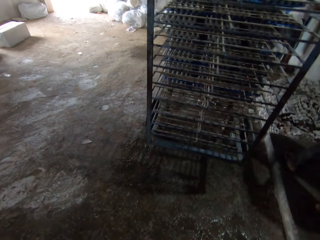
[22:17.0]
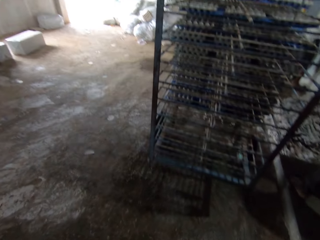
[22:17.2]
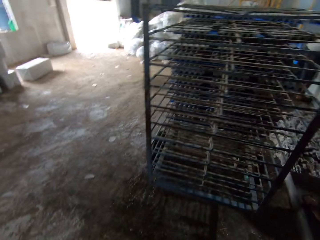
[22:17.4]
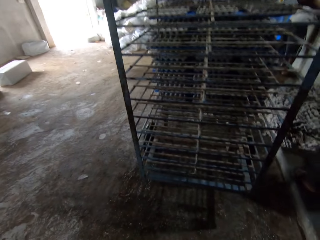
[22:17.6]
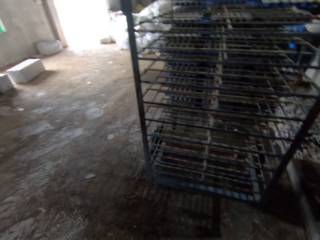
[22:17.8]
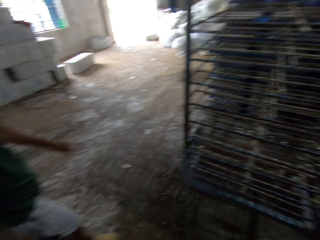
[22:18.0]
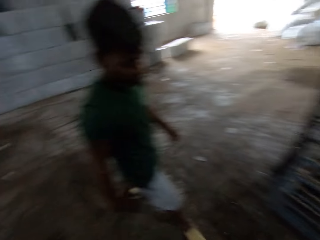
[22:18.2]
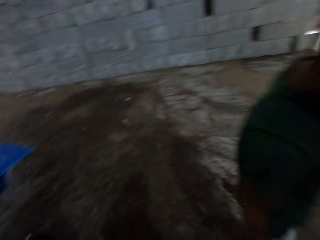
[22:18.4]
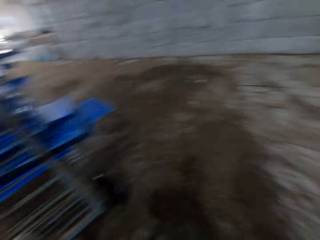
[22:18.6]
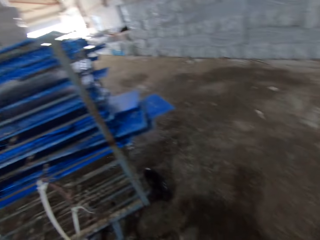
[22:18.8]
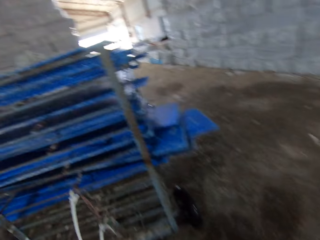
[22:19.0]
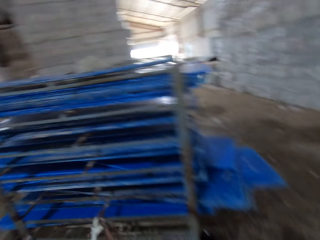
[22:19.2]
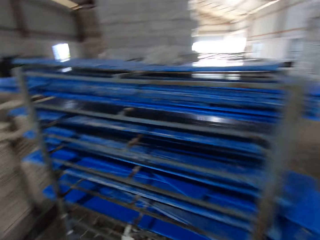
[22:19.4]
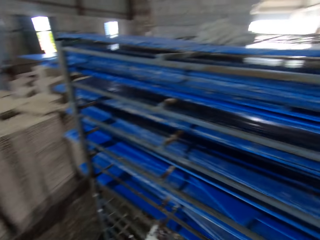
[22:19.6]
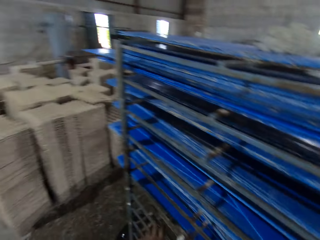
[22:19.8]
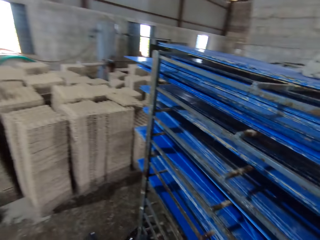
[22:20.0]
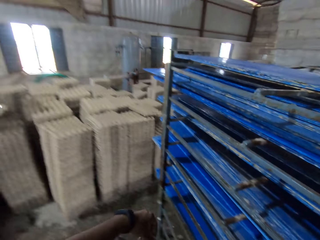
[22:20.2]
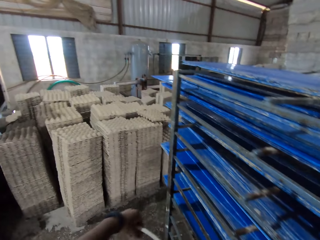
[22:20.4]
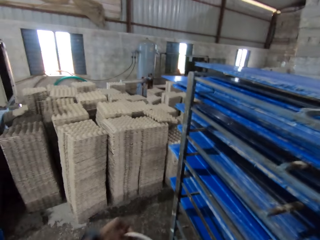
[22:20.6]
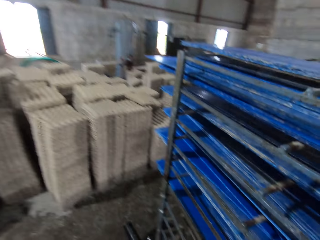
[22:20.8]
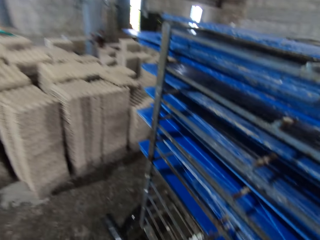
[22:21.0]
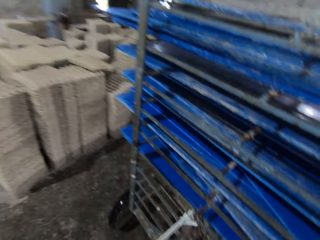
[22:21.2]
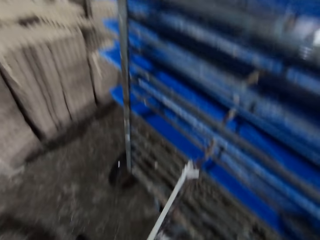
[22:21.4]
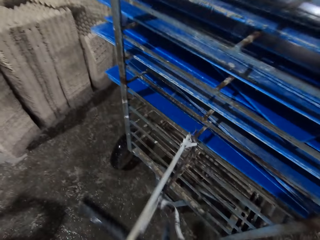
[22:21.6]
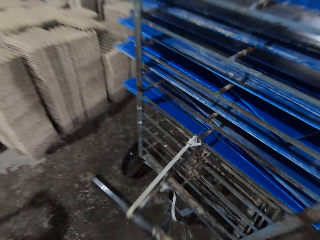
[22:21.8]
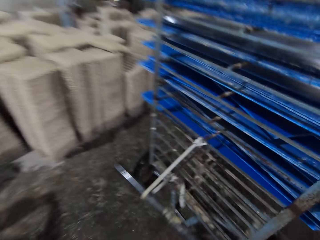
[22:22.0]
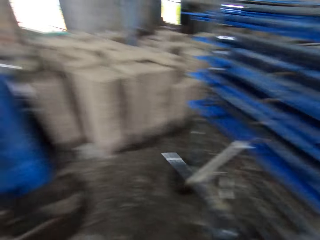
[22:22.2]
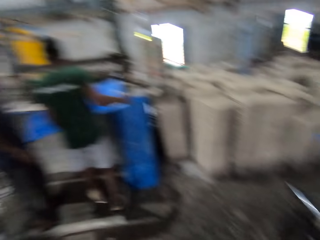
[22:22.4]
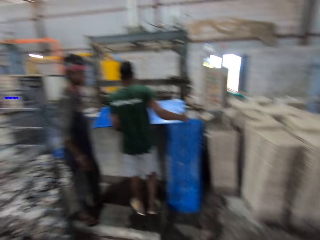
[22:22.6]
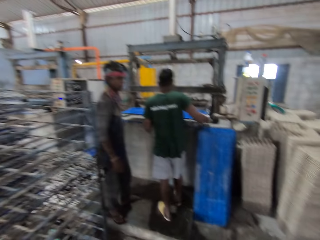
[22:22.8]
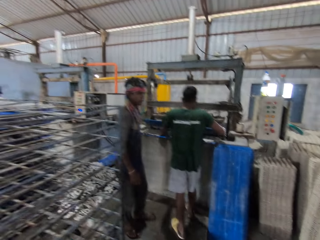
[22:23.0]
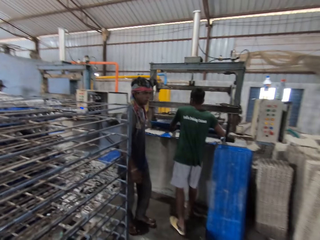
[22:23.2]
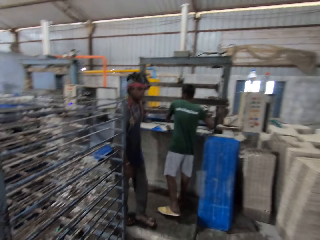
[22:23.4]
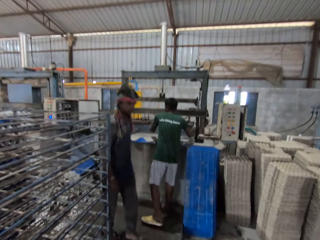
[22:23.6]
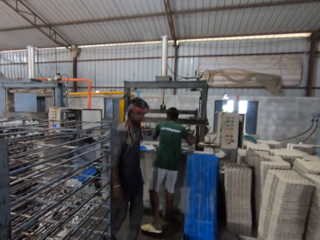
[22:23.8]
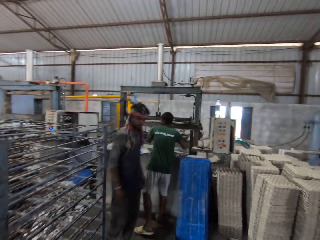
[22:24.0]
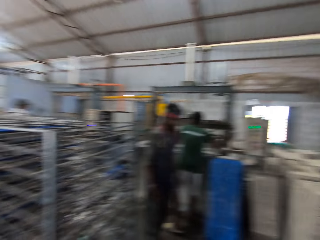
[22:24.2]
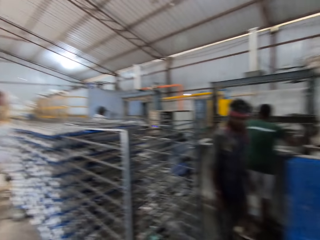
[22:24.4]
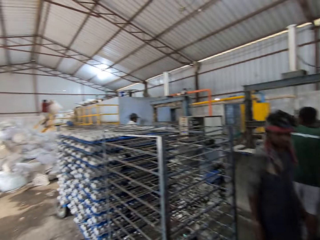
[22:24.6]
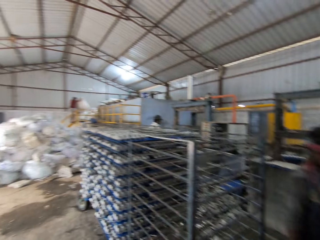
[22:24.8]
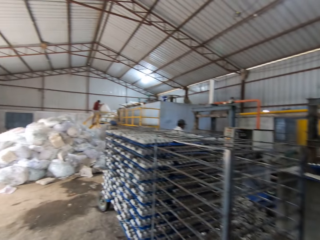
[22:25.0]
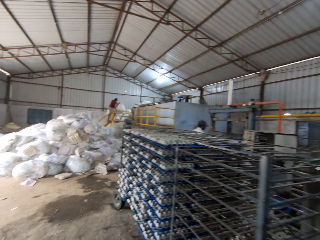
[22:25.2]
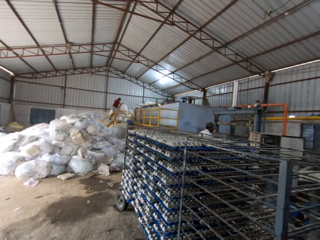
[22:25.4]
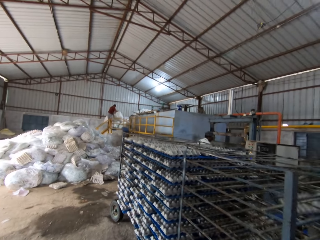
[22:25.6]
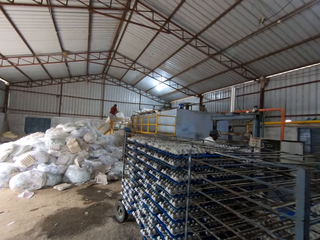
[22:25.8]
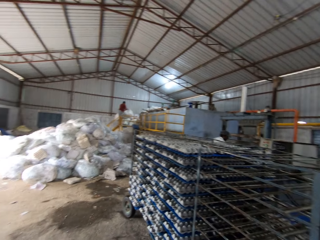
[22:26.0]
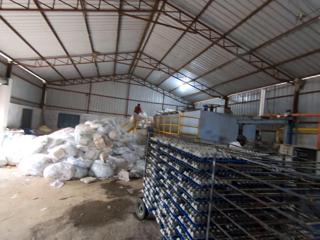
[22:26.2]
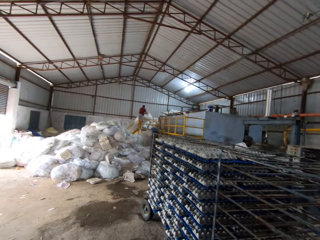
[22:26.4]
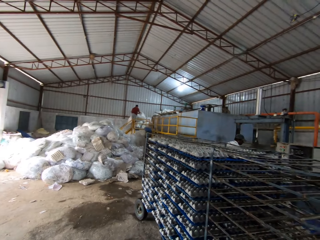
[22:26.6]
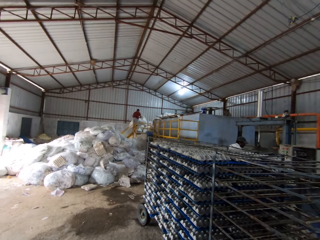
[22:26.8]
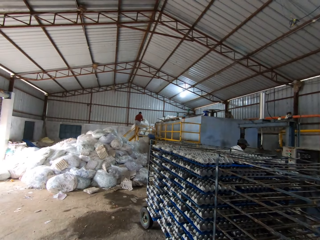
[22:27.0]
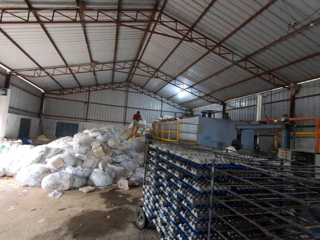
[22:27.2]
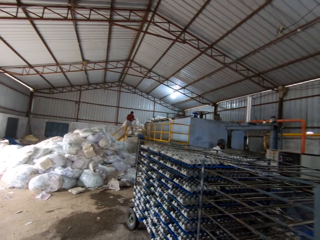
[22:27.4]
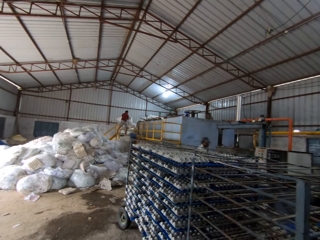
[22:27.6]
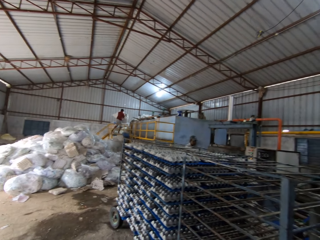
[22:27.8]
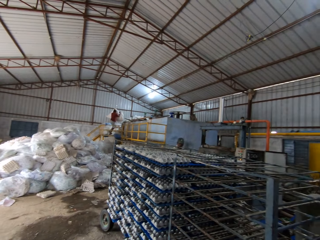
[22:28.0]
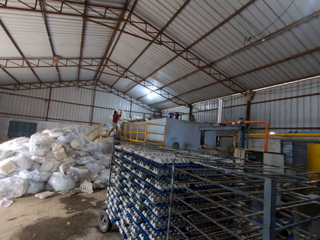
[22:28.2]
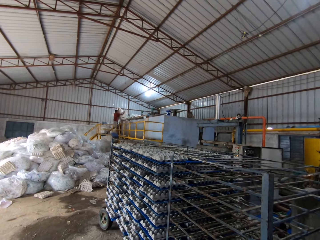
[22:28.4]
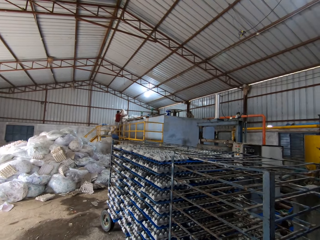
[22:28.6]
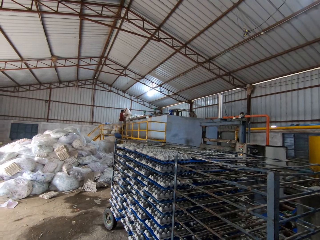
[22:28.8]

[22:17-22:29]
The camera wearer adjusts the rack control lever with his hands. He lifts the plastic string. A man inserts the tray in his hands into the egg crate making machine. The camera wearer looks around.

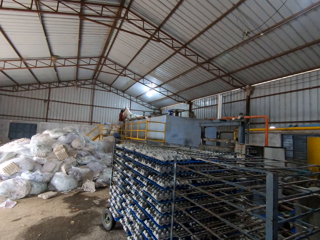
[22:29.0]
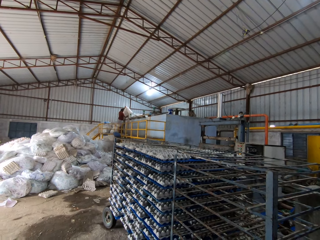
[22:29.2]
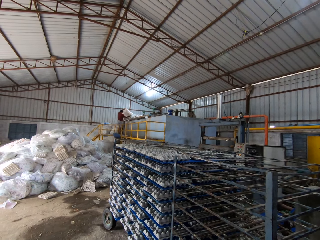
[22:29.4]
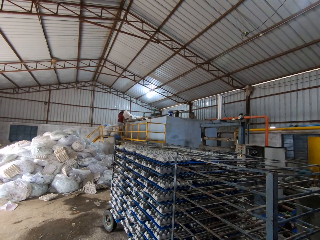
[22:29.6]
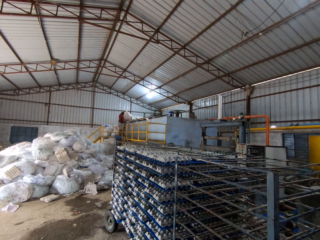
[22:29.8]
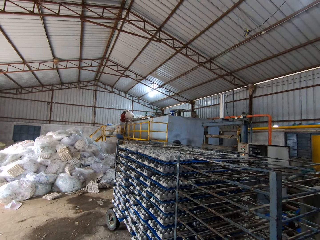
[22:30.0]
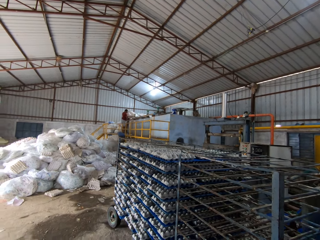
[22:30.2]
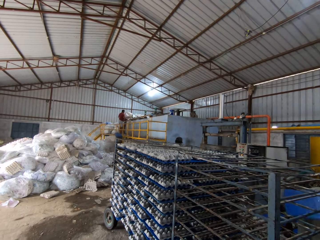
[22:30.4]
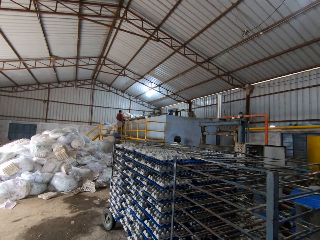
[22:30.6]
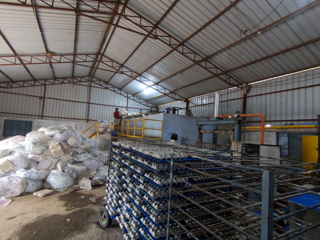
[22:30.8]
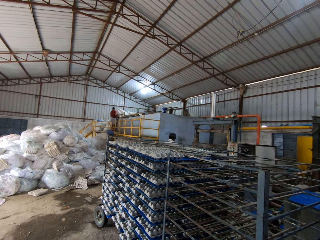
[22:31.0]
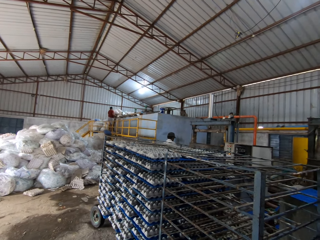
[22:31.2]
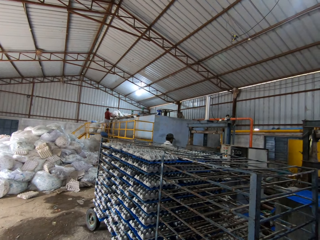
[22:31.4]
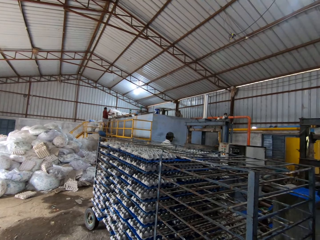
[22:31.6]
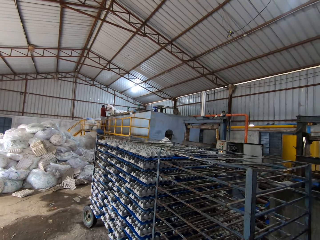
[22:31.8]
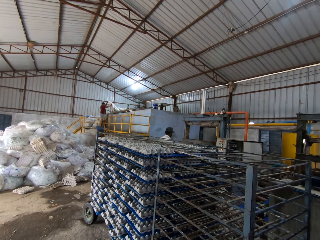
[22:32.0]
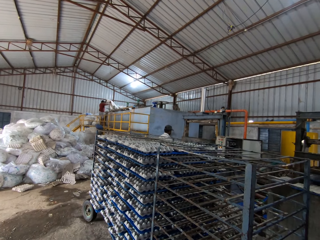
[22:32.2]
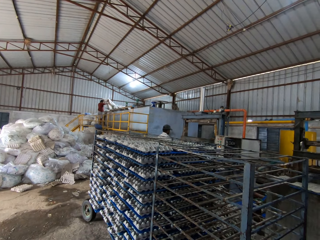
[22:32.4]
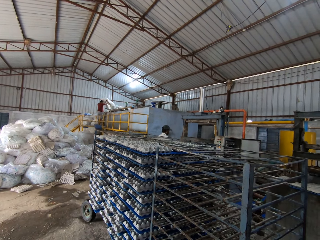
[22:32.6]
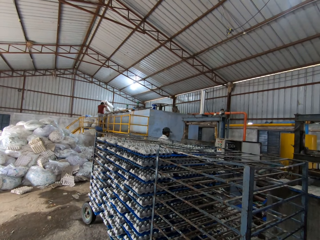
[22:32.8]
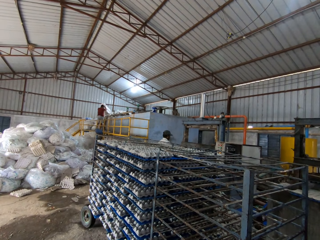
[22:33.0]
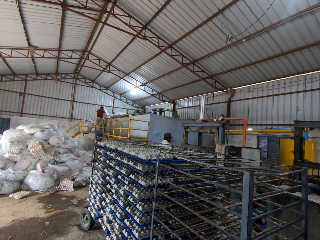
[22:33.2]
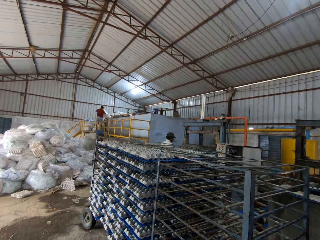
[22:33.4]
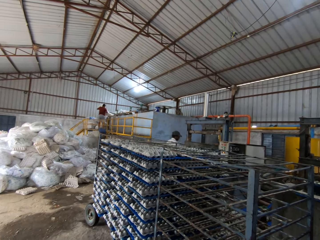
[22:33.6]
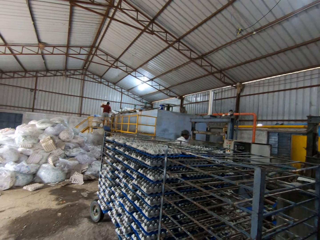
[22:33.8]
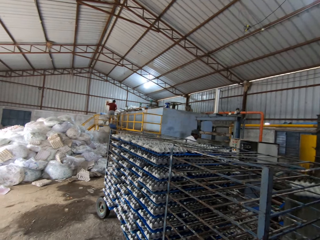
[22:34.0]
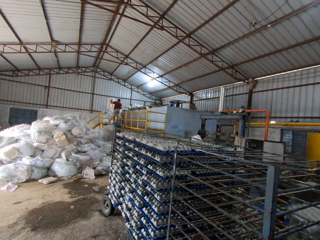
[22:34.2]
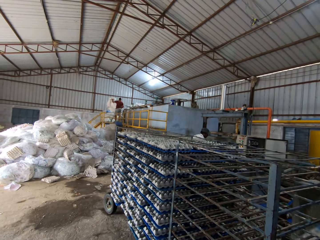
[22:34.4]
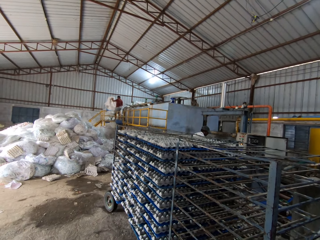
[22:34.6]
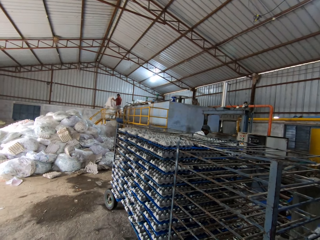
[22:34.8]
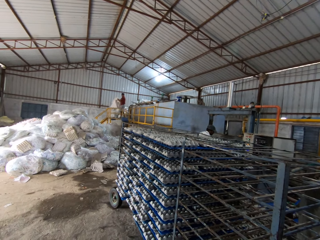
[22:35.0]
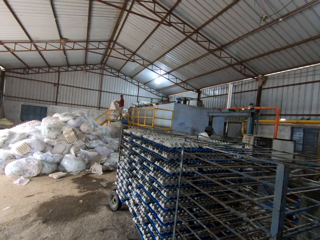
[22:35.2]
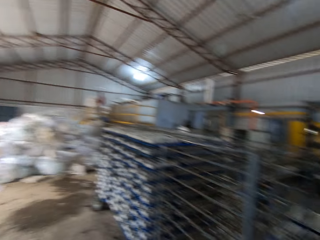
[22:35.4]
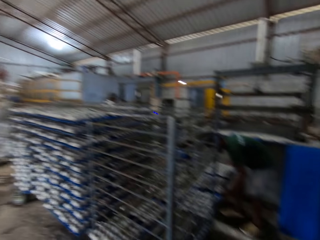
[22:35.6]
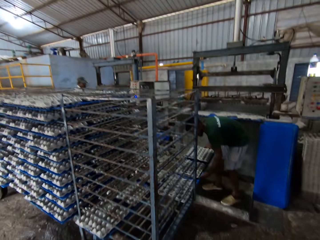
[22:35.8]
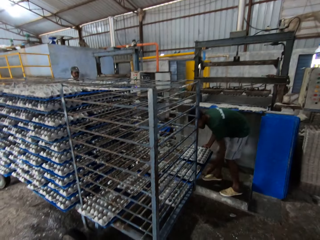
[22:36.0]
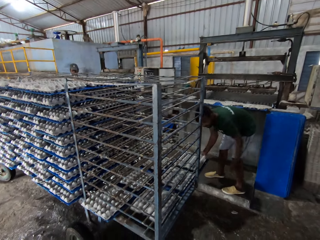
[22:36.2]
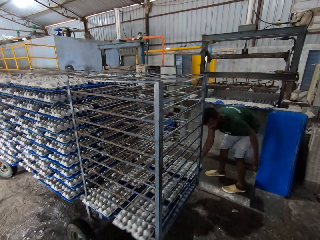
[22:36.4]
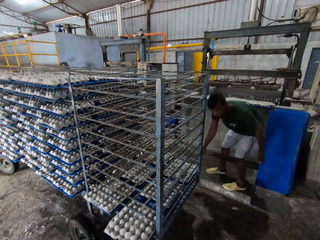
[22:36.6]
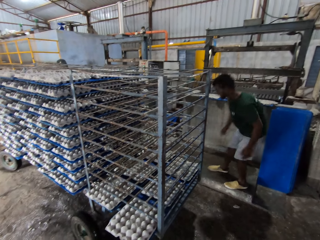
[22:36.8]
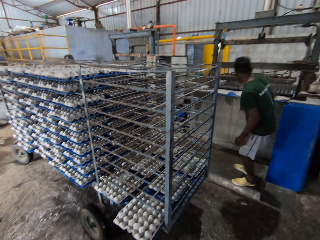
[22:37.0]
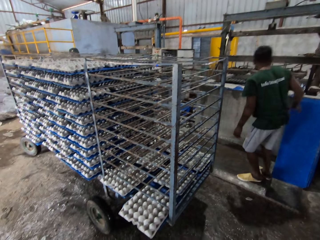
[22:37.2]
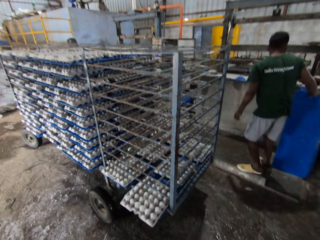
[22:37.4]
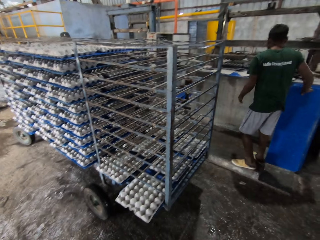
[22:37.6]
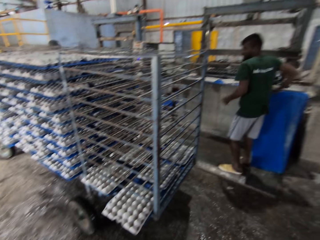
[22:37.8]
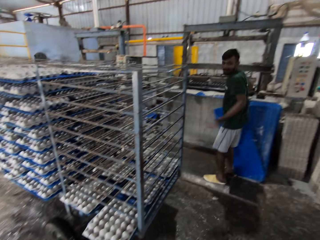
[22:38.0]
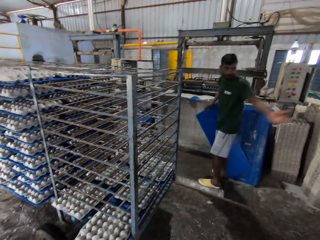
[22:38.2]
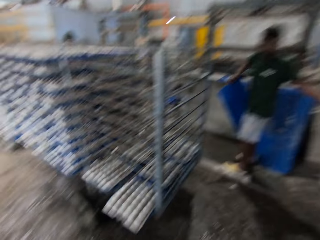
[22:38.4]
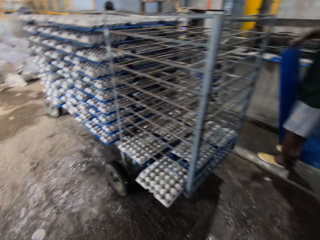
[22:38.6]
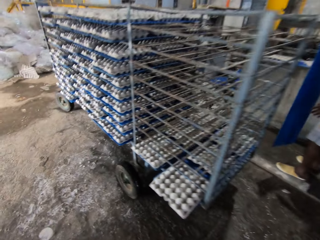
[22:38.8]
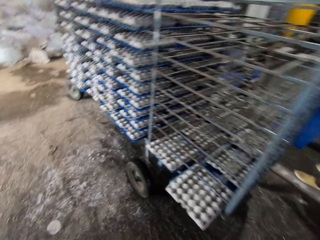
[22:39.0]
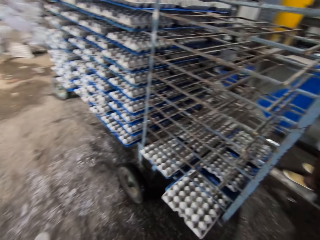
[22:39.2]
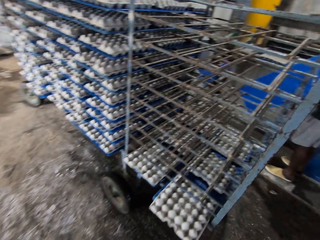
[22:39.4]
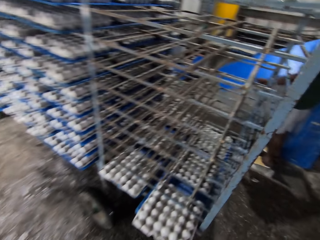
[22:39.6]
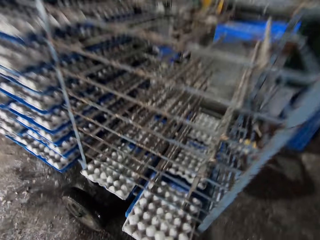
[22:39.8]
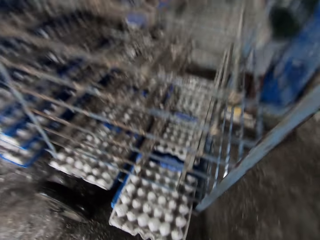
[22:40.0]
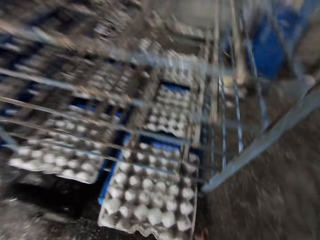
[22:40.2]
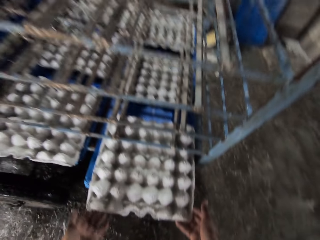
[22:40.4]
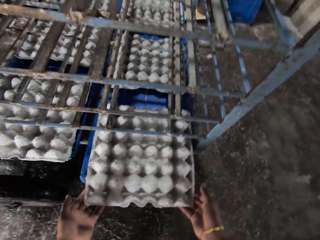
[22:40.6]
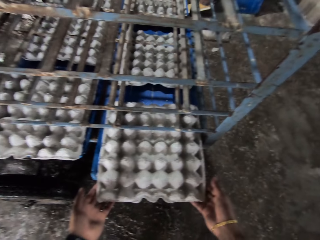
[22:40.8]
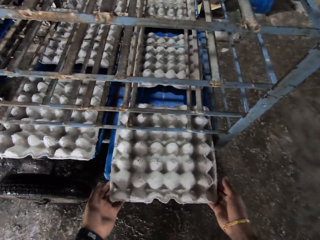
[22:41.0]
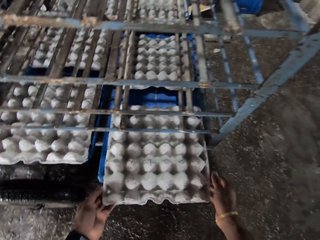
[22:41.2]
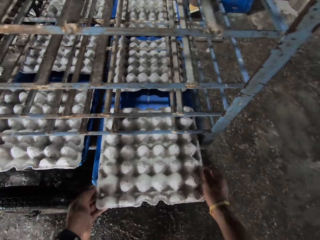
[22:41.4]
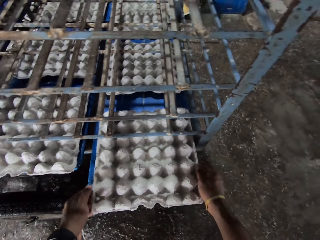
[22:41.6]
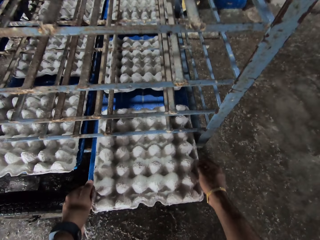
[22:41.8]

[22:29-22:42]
A man places the tray of egg crates in his hands onto the drying rack. The camera wearer talks. The man picks up a tray from the ground with his right hand. The man interacts with the camera wearer. The camera wearer adjusts the egg crates on the tray with his hands.
